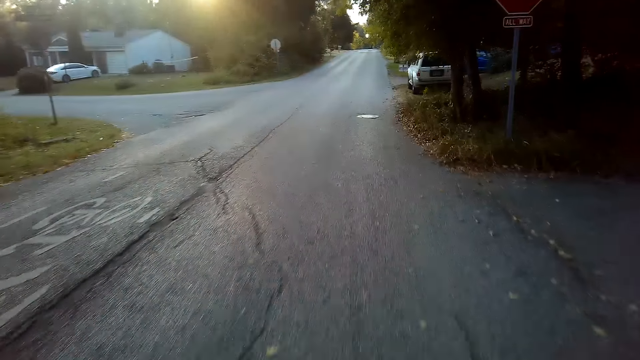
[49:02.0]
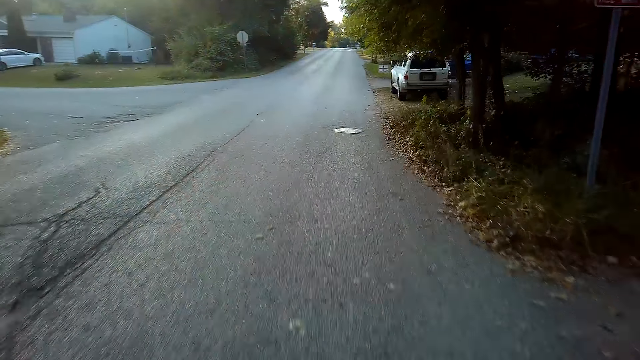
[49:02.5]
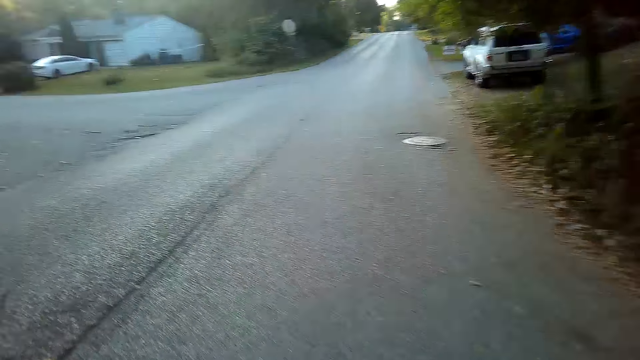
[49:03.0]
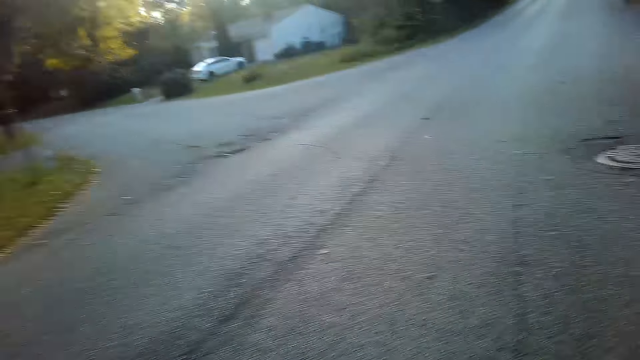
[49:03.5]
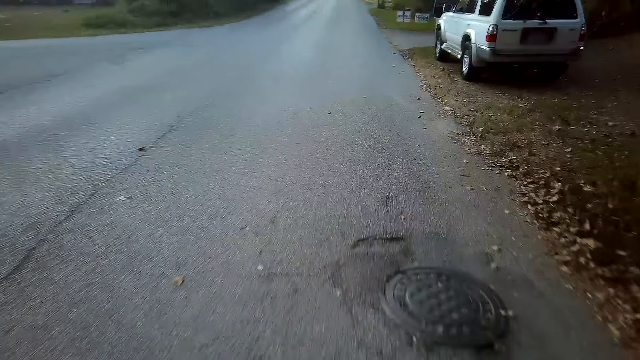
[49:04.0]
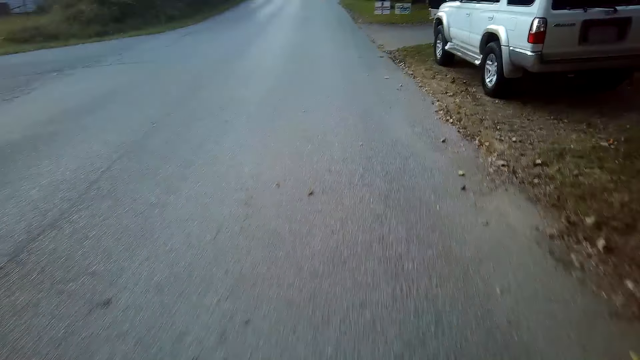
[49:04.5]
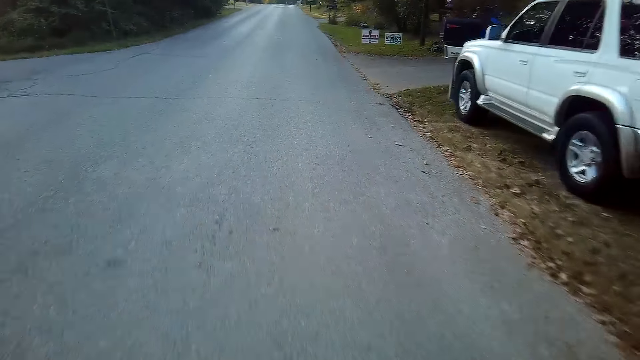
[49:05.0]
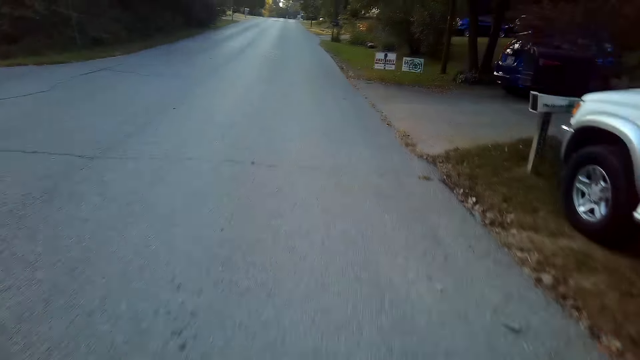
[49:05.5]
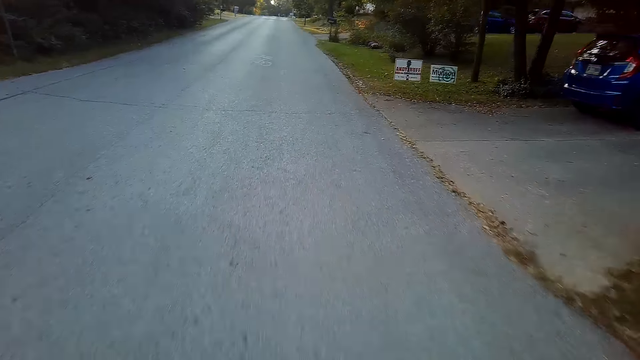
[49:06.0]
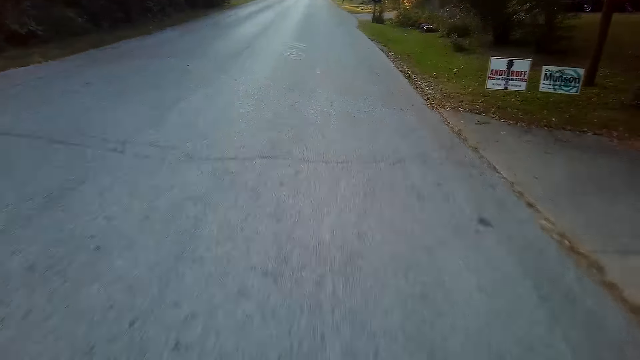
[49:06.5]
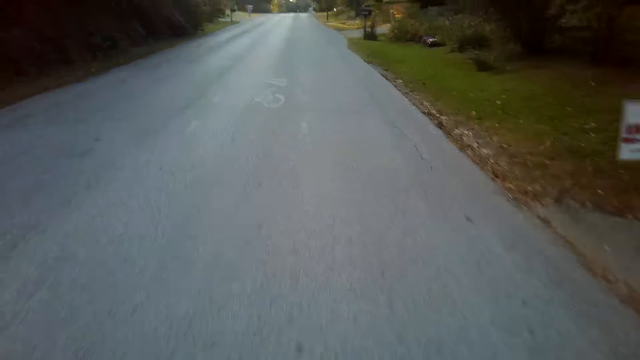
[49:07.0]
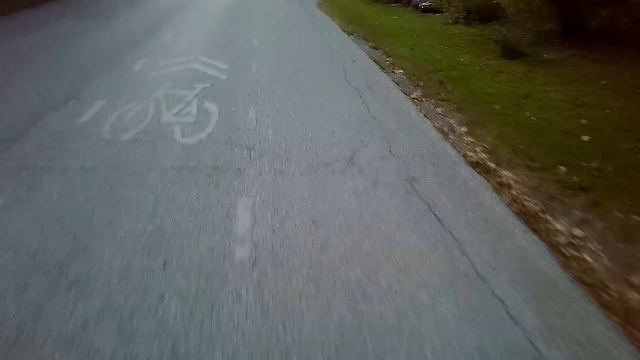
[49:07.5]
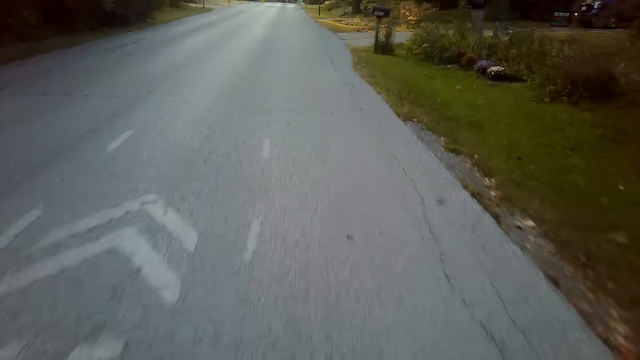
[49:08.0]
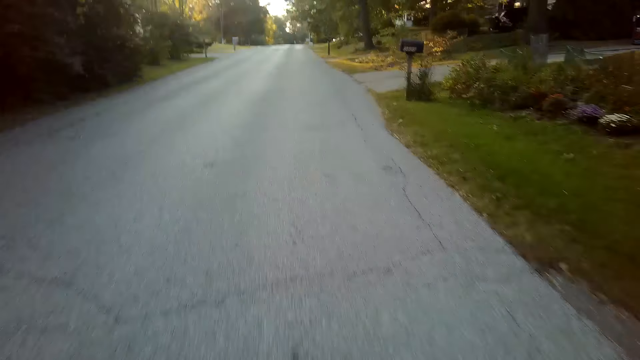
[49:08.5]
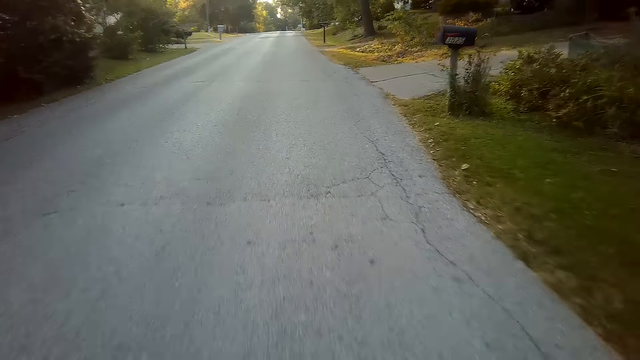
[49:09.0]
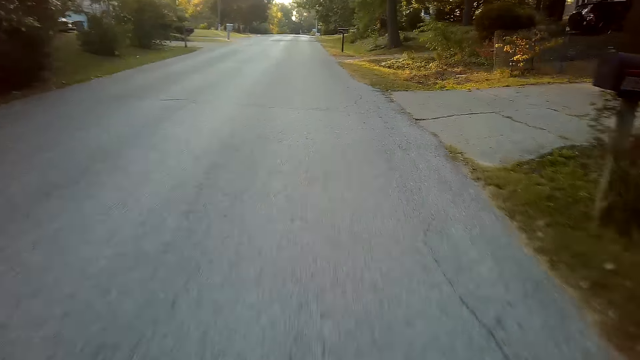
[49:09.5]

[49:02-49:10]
The camera wearer looks around. They ride a bicycle.

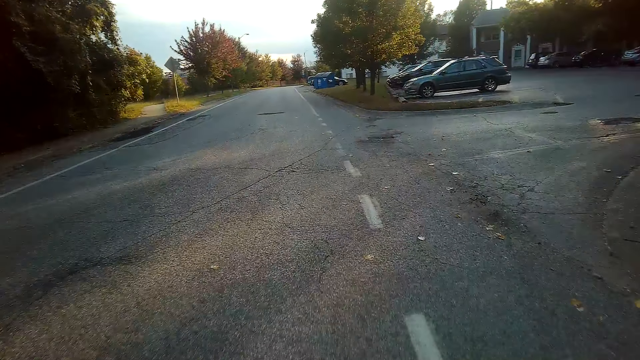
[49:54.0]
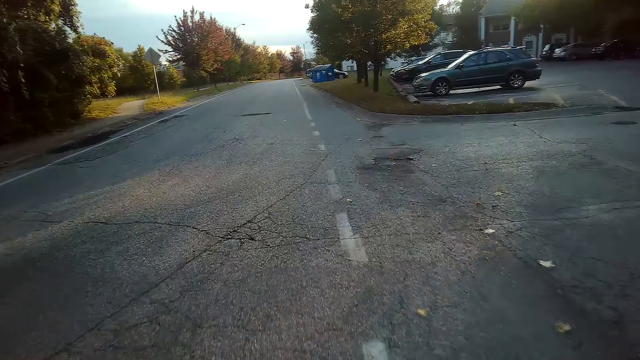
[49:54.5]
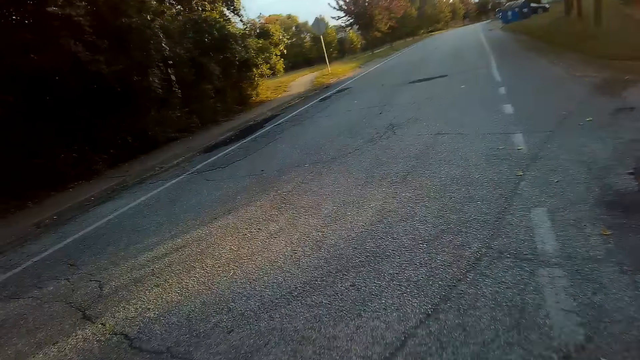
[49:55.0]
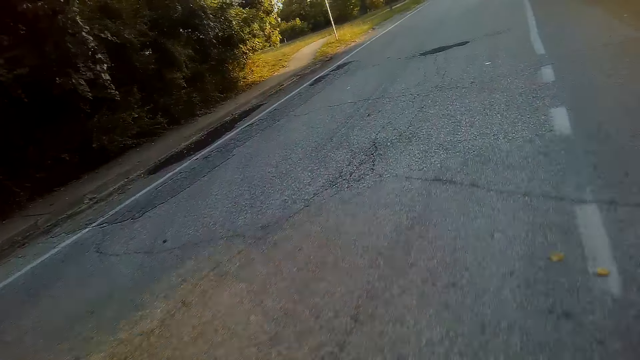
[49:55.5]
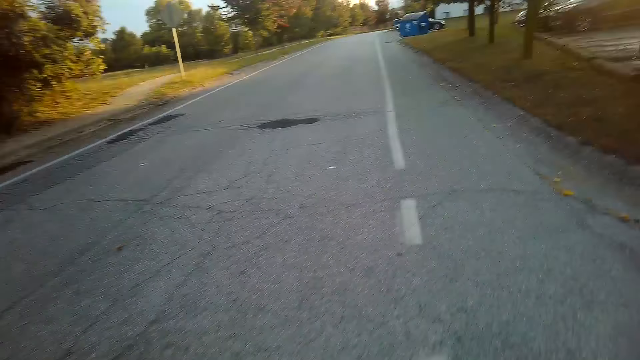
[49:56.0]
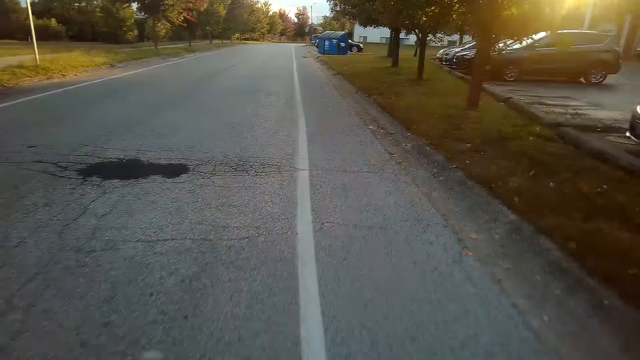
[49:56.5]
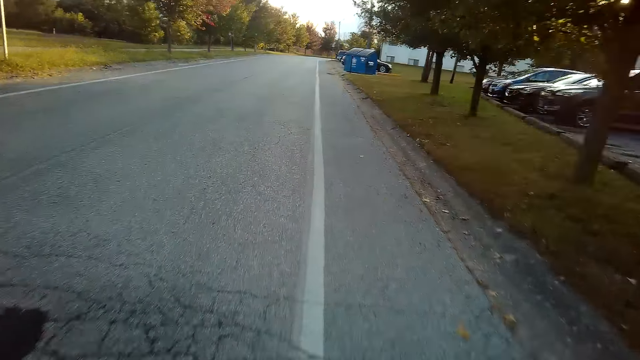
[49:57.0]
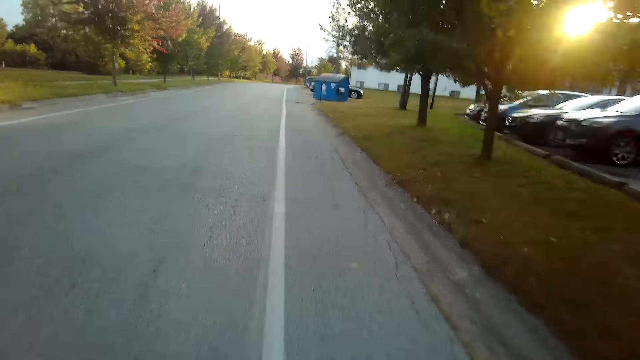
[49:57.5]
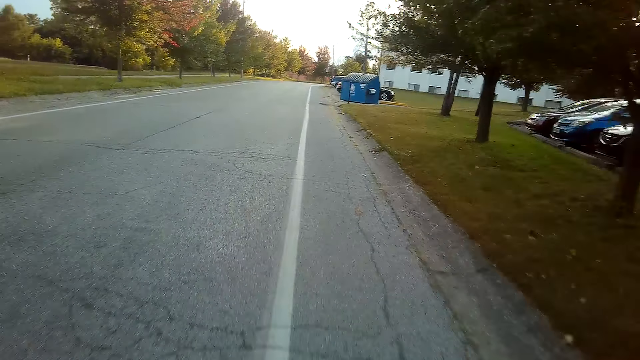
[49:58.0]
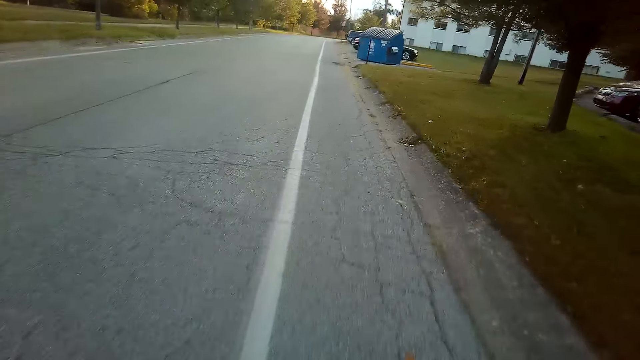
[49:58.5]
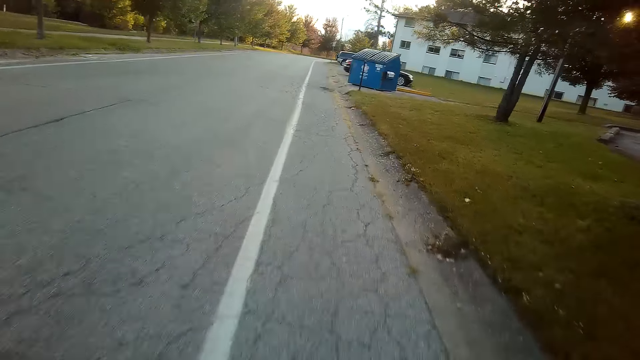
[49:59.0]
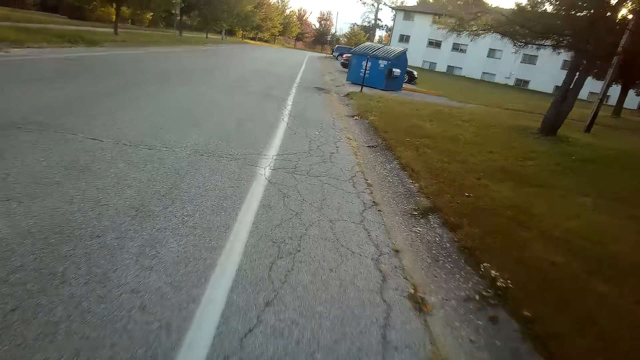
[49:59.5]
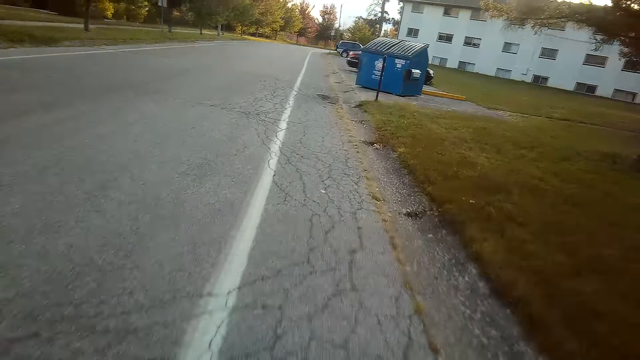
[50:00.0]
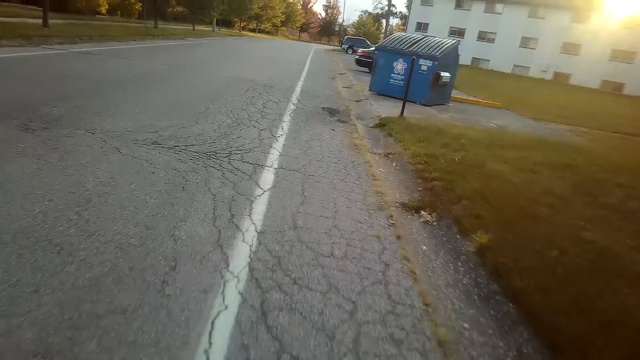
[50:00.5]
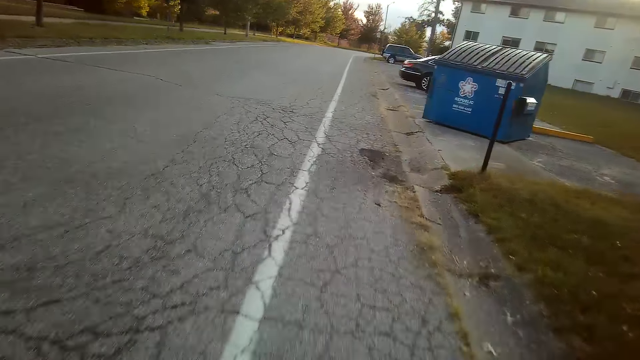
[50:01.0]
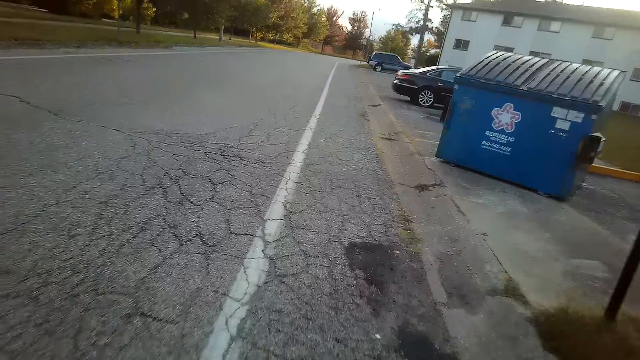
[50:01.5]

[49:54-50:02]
The camera wearer rides a bicycle.
